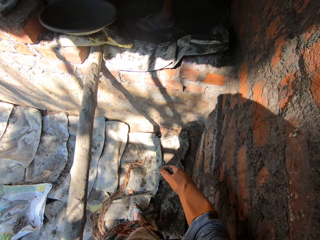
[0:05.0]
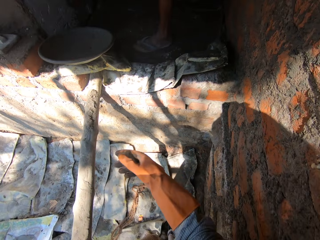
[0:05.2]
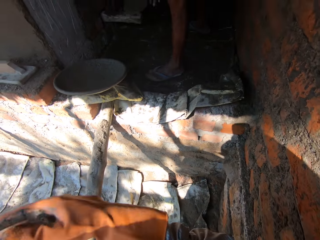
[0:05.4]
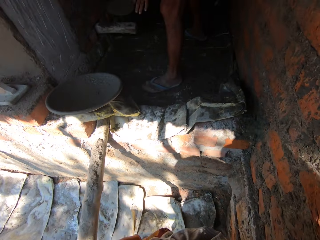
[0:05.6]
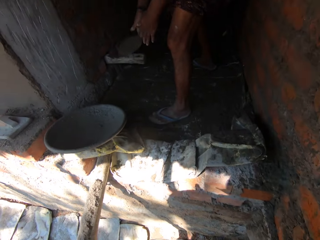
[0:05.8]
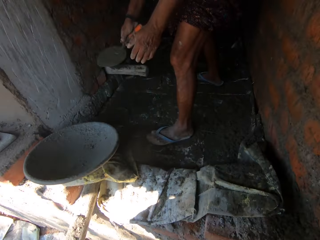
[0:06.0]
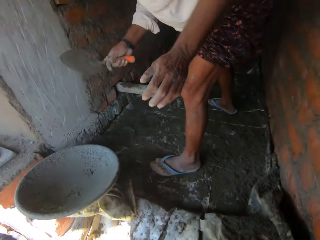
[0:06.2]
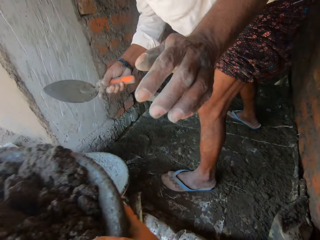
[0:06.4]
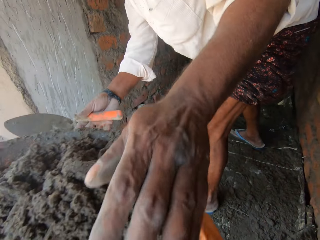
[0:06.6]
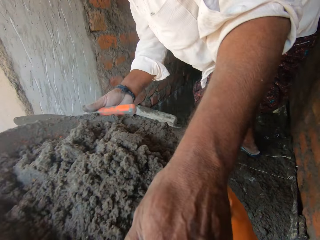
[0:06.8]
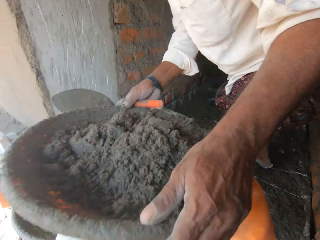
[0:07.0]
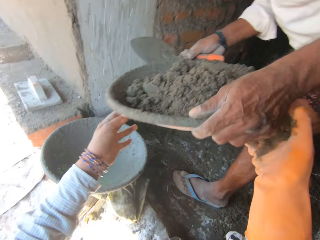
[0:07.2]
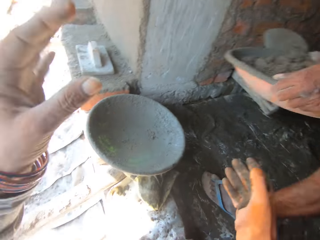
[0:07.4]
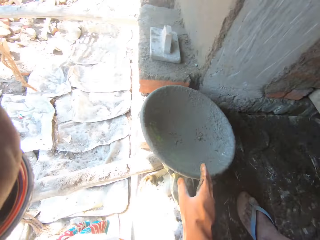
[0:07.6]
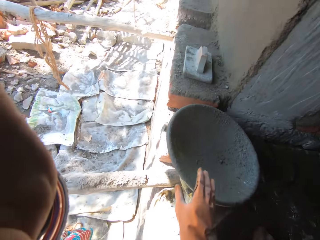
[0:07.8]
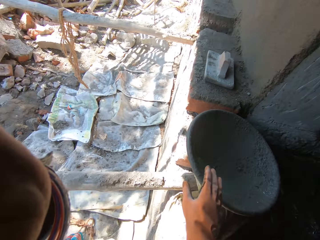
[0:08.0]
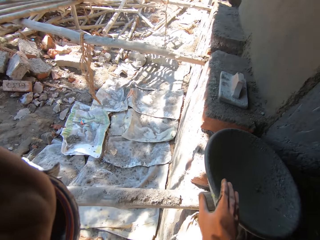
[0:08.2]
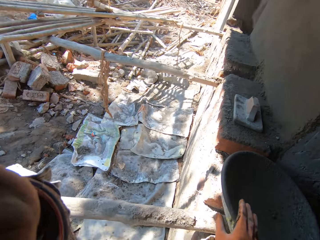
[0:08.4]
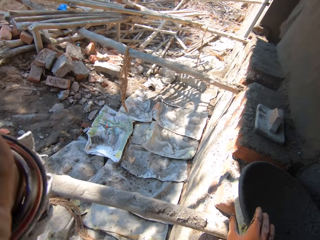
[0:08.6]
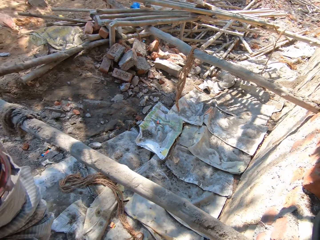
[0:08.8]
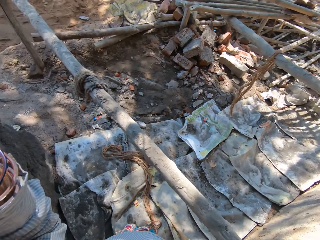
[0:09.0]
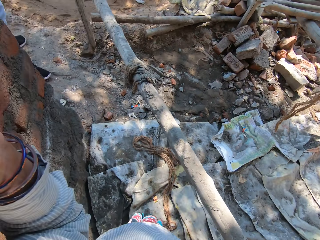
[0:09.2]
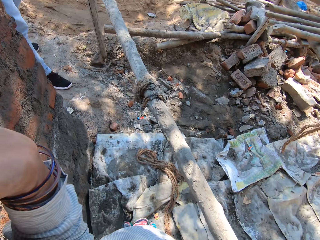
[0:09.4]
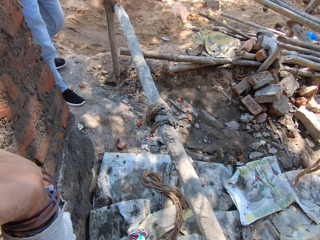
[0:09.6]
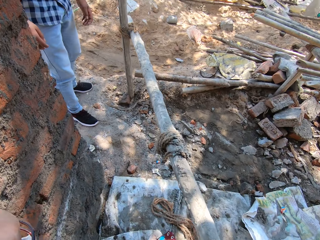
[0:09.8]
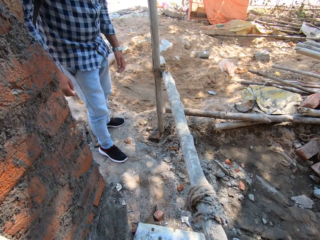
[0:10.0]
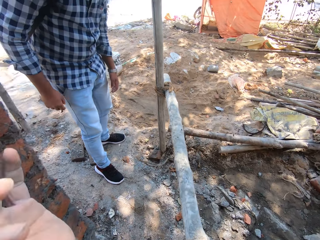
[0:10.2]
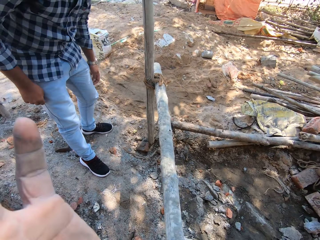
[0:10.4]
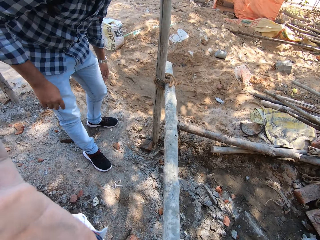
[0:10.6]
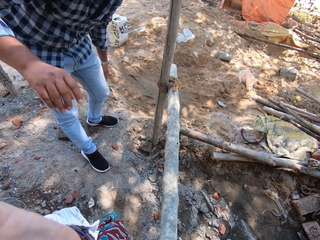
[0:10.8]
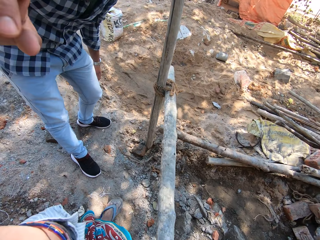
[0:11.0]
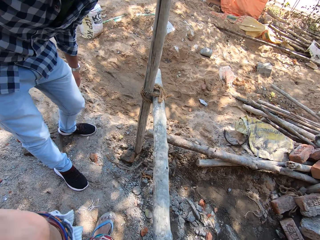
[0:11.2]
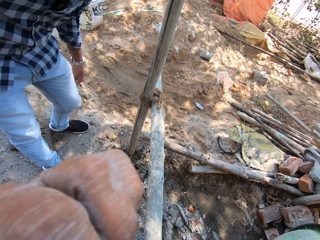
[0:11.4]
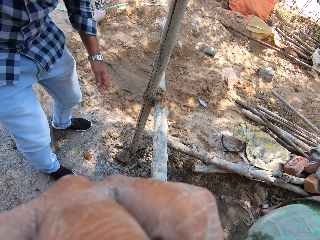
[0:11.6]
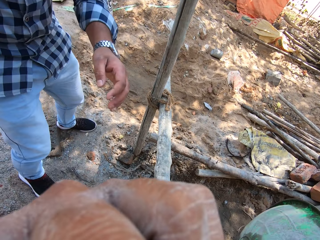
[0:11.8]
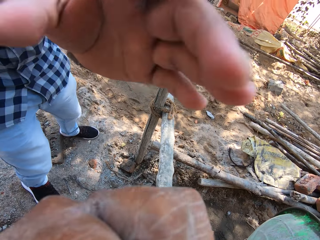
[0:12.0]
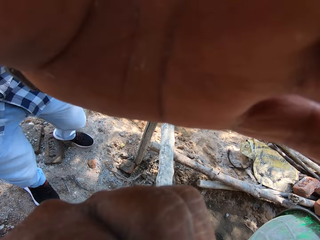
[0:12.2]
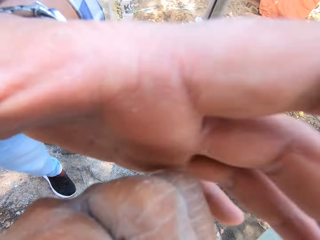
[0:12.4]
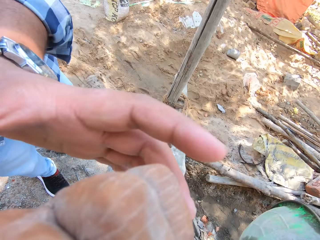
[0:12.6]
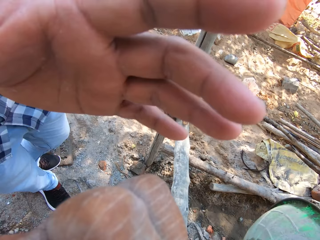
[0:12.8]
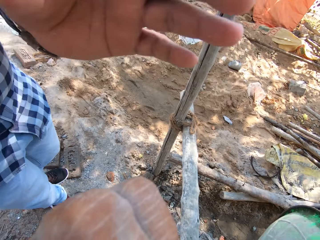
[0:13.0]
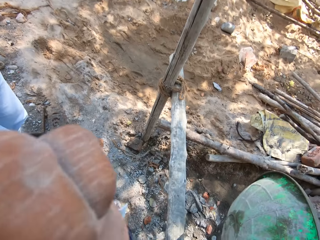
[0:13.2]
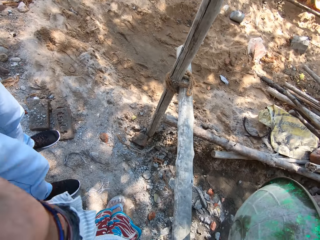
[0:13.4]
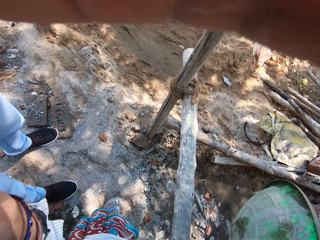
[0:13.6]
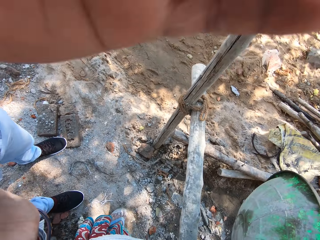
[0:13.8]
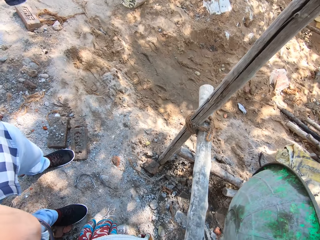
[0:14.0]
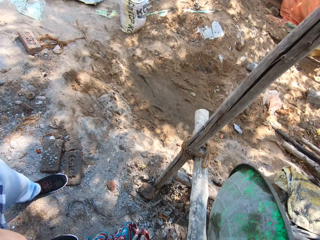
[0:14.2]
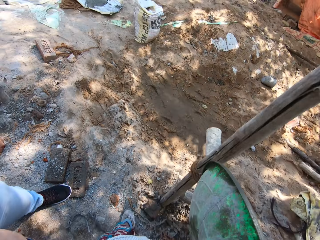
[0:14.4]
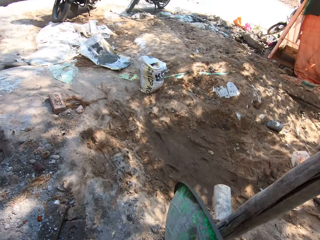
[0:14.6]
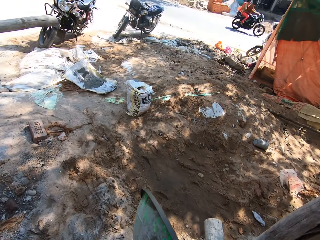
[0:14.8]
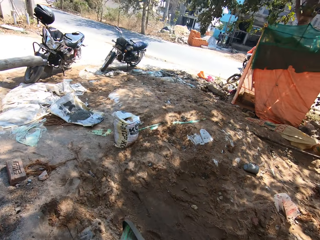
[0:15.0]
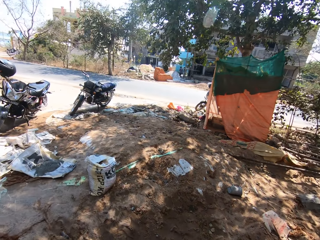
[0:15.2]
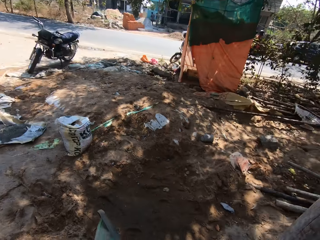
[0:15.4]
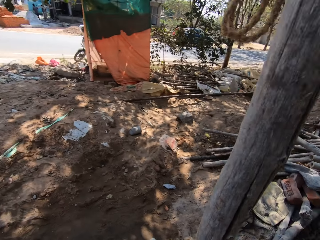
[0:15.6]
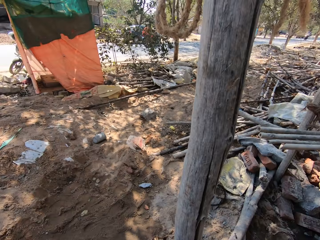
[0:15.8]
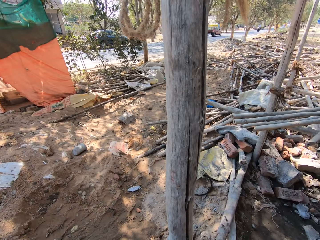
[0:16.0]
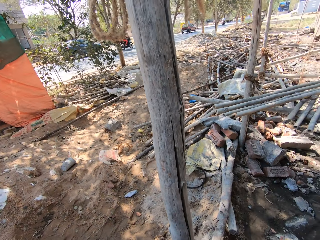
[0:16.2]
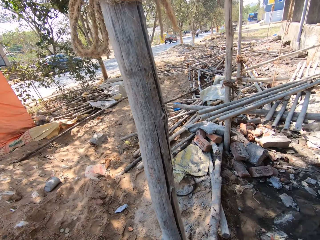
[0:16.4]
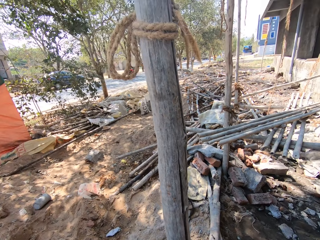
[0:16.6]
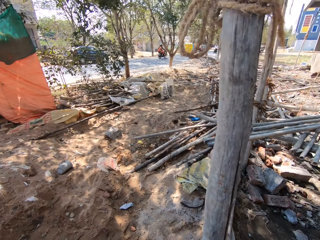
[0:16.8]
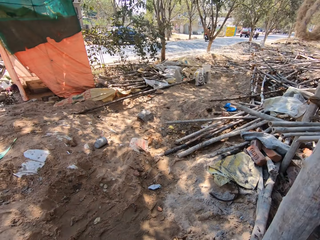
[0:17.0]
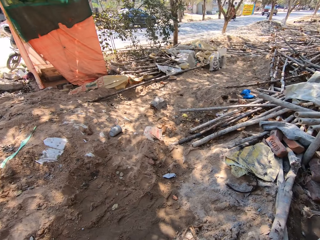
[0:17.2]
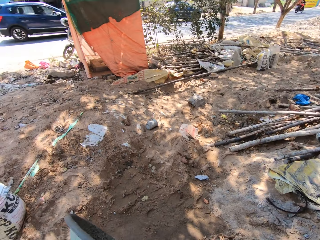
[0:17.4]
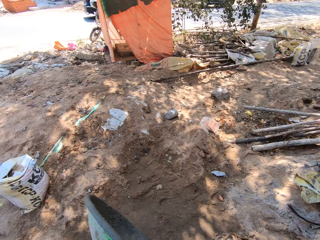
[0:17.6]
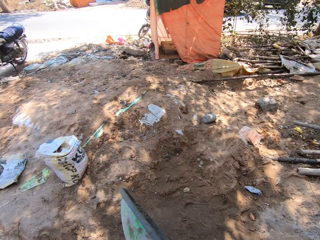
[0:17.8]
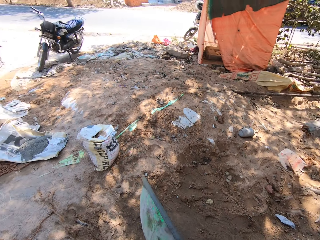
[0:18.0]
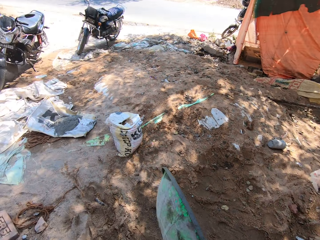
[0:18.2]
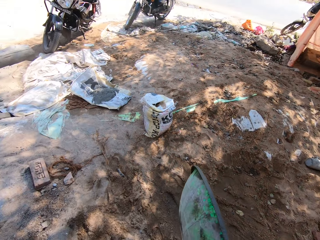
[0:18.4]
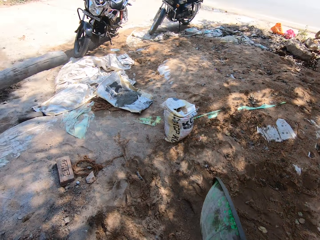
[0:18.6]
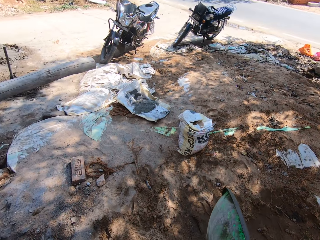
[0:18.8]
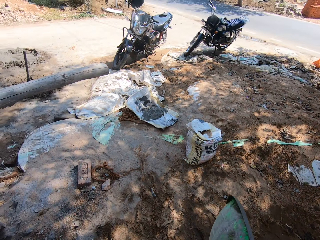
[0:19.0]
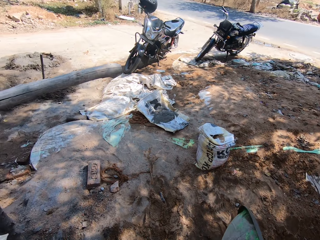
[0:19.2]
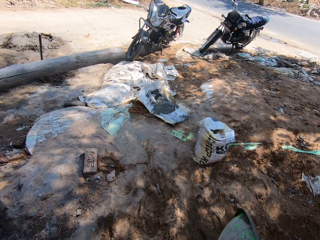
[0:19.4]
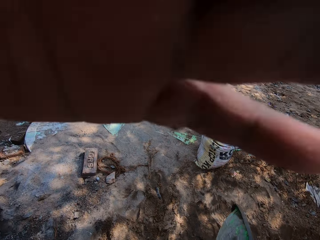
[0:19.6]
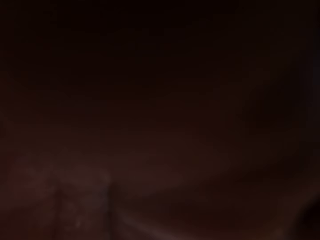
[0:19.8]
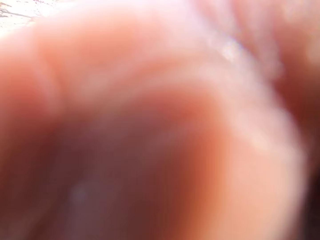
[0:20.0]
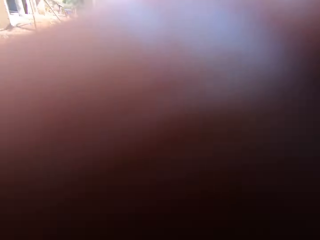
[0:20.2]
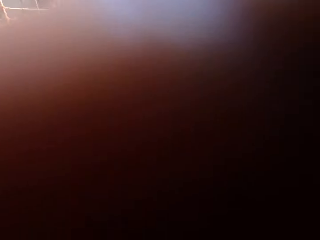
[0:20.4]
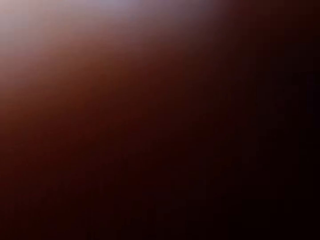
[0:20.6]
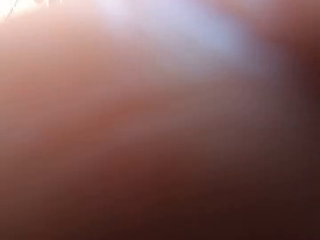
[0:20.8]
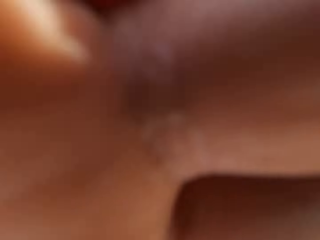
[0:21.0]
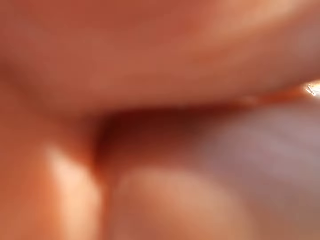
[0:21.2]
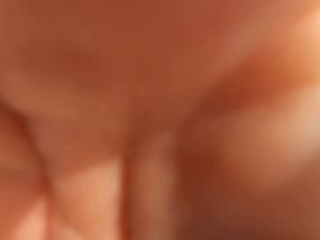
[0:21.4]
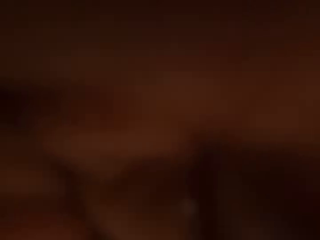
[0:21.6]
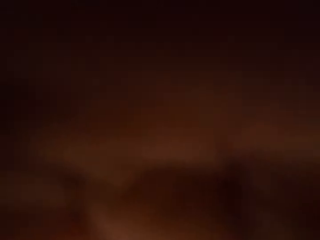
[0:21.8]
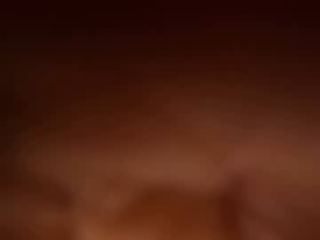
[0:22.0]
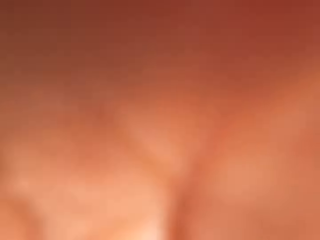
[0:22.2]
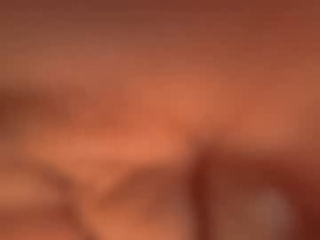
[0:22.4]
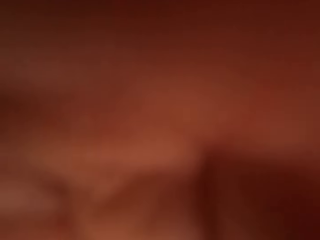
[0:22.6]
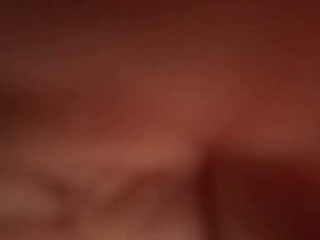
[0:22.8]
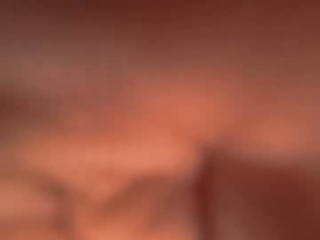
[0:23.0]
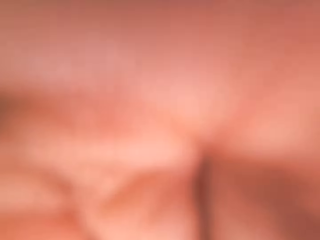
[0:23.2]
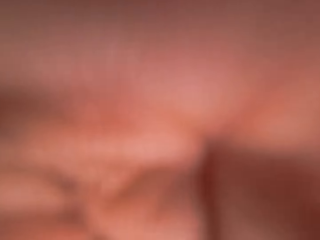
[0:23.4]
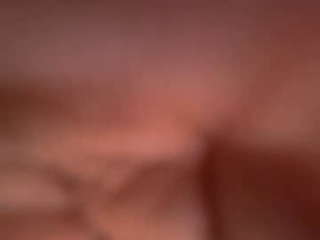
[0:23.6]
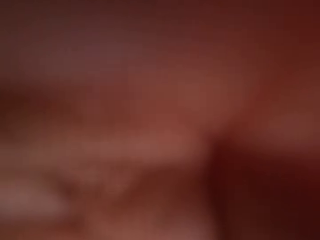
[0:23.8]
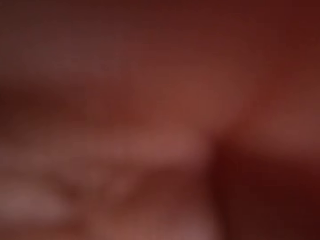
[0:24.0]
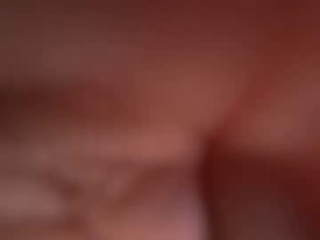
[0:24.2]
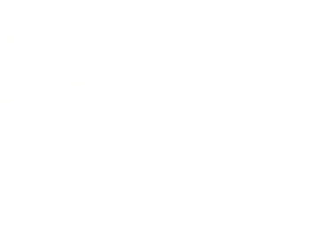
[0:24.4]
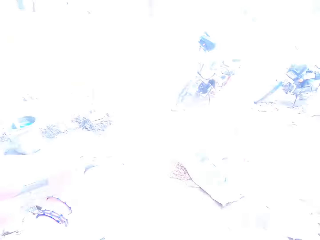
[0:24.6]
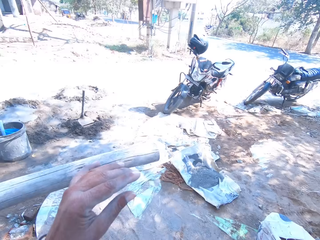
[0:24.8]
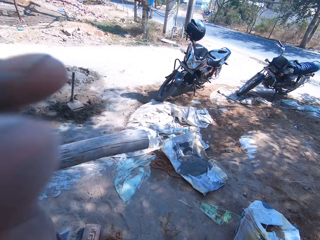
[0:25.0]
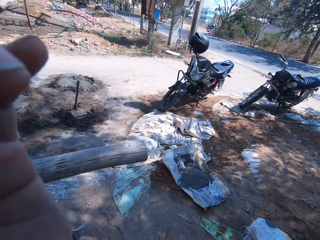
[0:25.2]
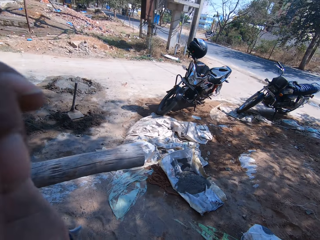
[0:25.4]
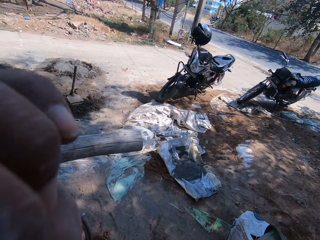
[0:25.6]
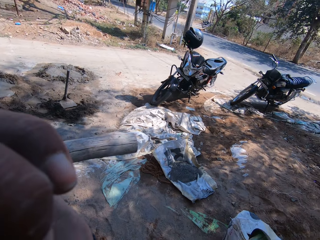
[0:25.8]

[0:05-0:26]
The camera wearer raises her right hand. She gives a man the basin with concrete. She adjusts the camera with her left hand. She raises the hand. A person adjusts the camera for the camera wearer. Another man raises the hands. The camera wearer converses with the person. She looks around. The person adjusts the camera for the camera wearer. The camera wearer raises the hand.
